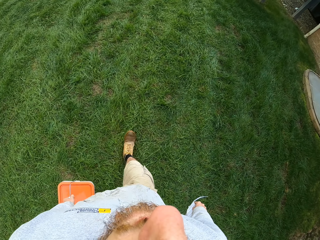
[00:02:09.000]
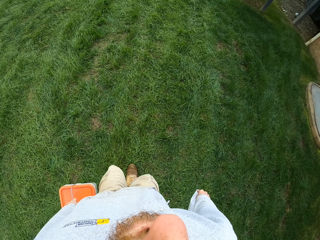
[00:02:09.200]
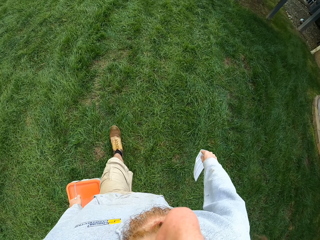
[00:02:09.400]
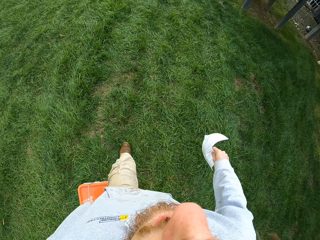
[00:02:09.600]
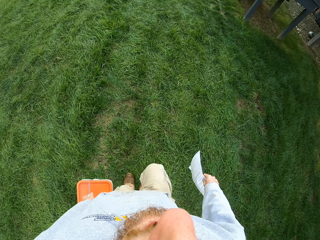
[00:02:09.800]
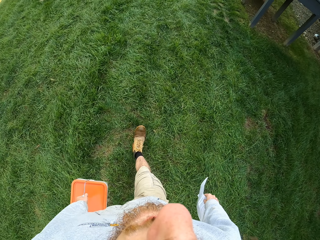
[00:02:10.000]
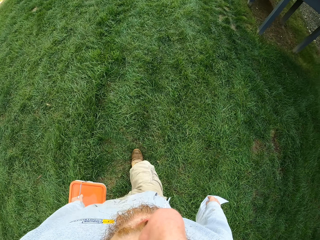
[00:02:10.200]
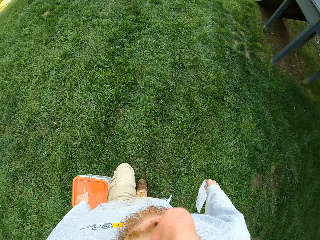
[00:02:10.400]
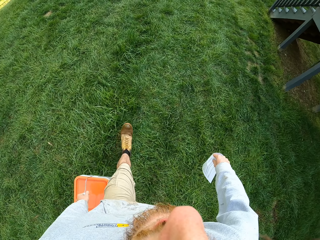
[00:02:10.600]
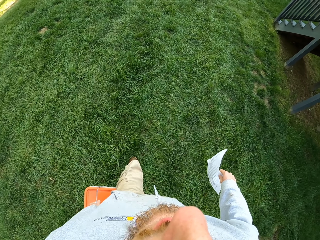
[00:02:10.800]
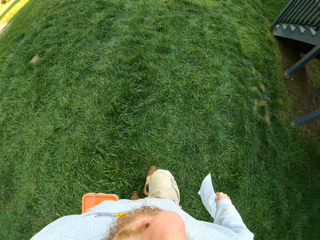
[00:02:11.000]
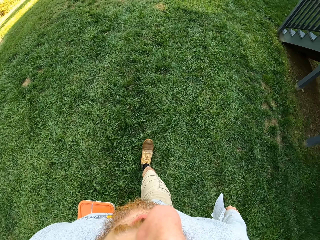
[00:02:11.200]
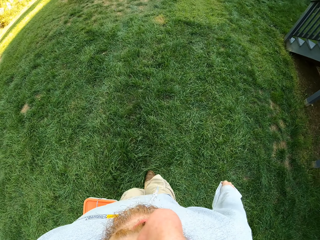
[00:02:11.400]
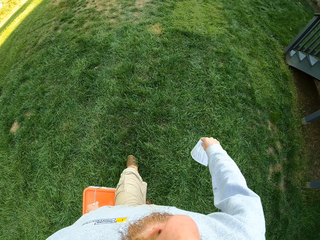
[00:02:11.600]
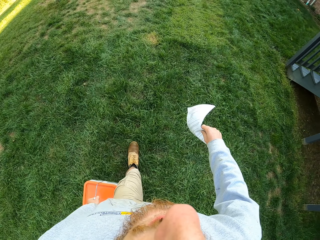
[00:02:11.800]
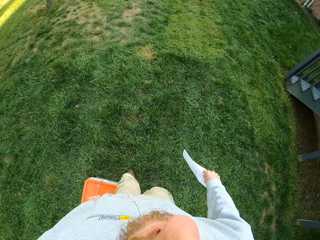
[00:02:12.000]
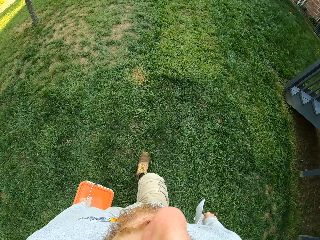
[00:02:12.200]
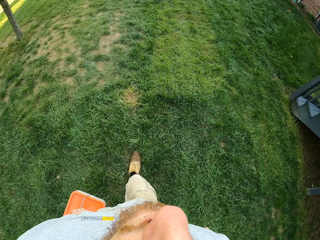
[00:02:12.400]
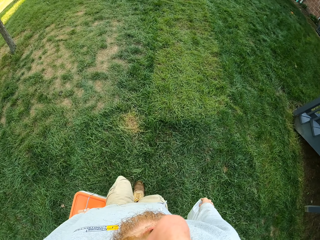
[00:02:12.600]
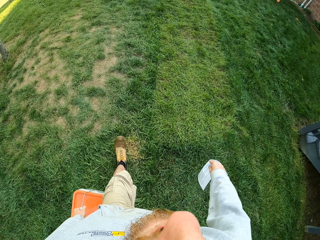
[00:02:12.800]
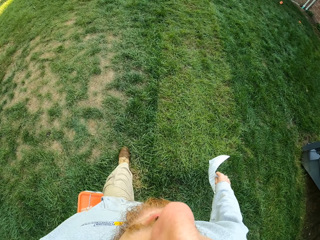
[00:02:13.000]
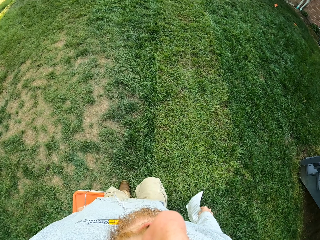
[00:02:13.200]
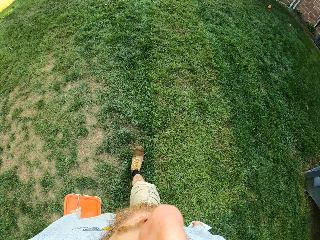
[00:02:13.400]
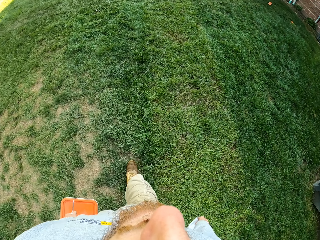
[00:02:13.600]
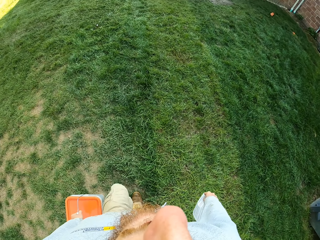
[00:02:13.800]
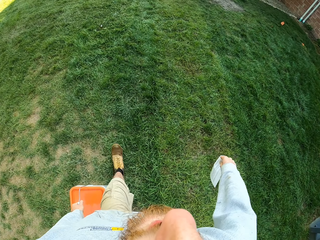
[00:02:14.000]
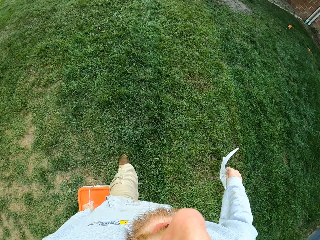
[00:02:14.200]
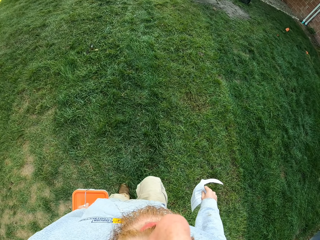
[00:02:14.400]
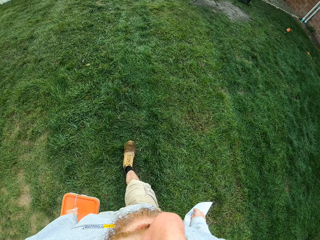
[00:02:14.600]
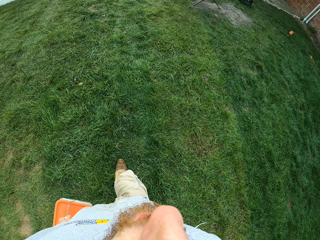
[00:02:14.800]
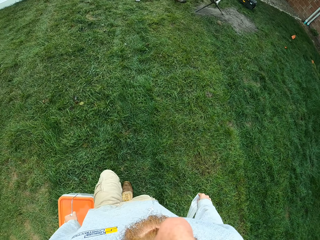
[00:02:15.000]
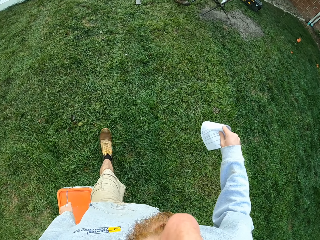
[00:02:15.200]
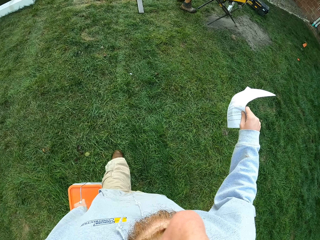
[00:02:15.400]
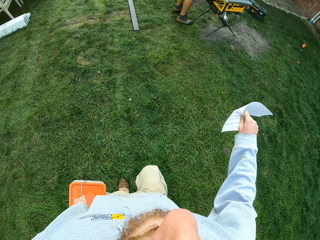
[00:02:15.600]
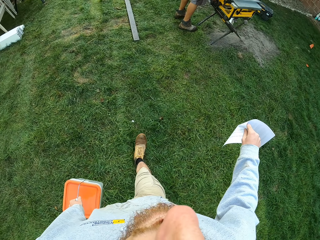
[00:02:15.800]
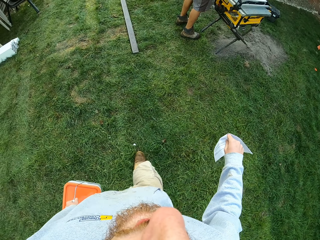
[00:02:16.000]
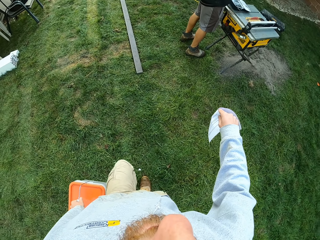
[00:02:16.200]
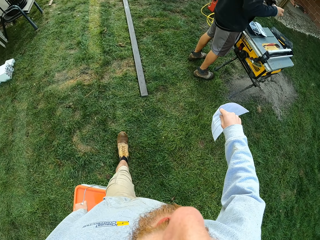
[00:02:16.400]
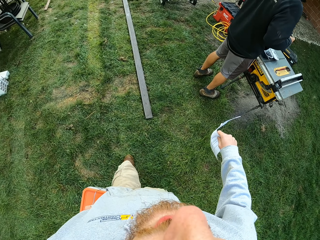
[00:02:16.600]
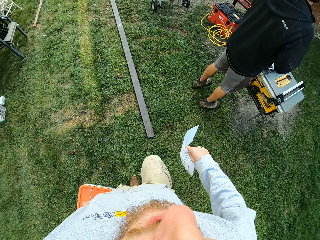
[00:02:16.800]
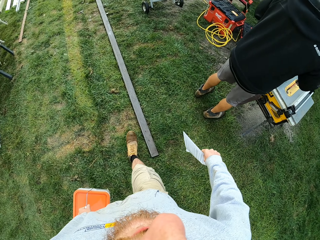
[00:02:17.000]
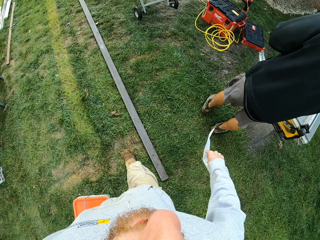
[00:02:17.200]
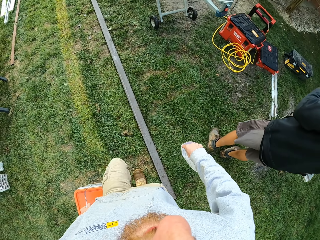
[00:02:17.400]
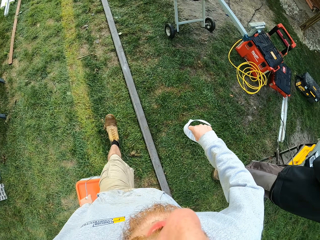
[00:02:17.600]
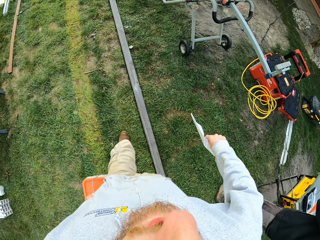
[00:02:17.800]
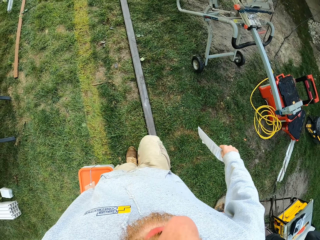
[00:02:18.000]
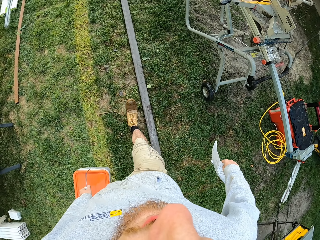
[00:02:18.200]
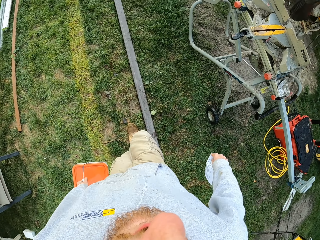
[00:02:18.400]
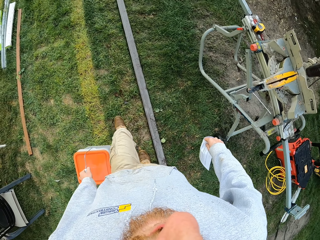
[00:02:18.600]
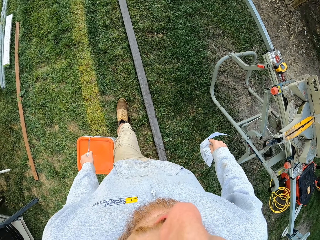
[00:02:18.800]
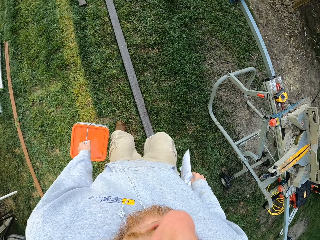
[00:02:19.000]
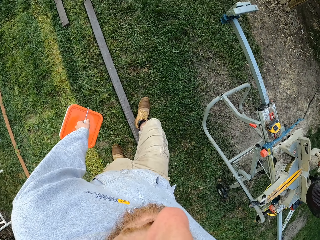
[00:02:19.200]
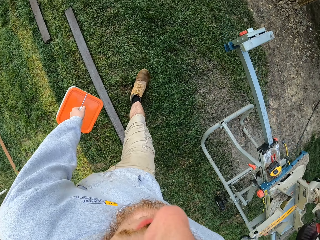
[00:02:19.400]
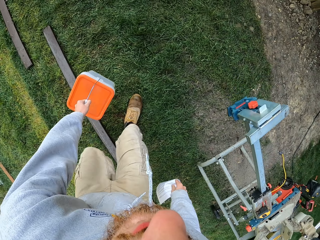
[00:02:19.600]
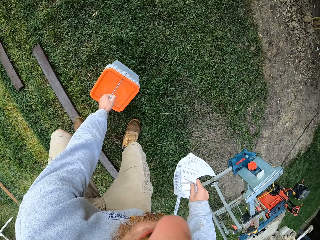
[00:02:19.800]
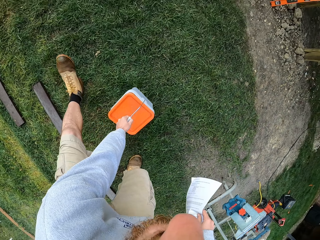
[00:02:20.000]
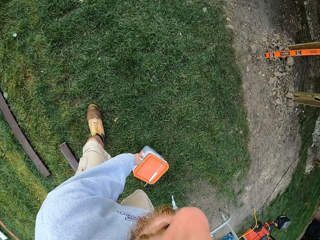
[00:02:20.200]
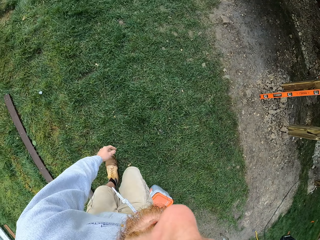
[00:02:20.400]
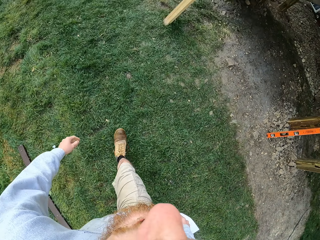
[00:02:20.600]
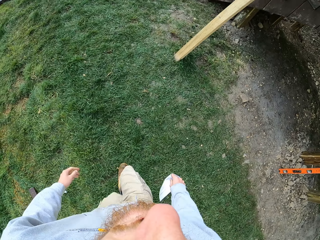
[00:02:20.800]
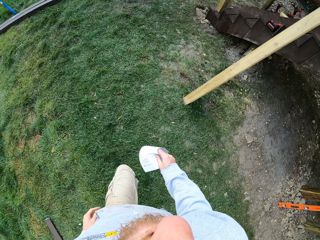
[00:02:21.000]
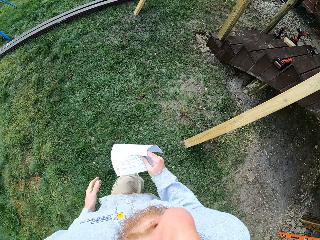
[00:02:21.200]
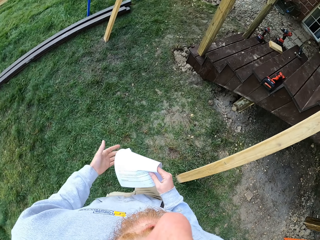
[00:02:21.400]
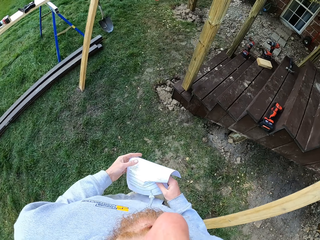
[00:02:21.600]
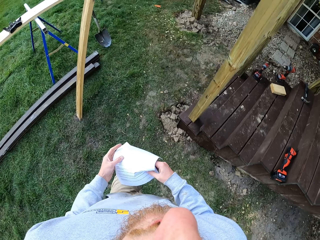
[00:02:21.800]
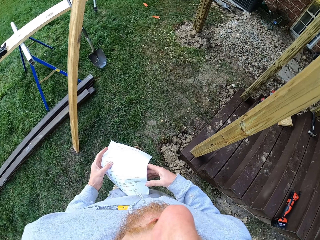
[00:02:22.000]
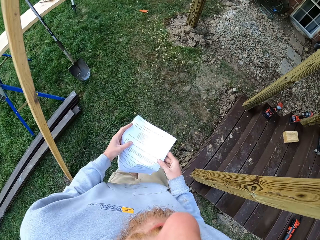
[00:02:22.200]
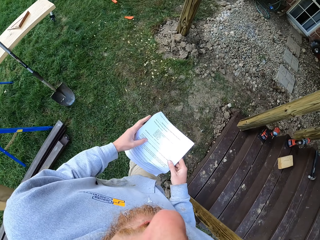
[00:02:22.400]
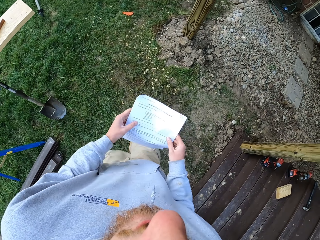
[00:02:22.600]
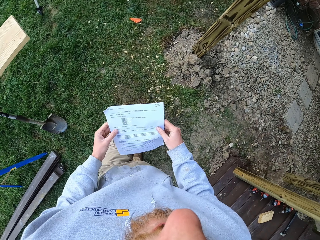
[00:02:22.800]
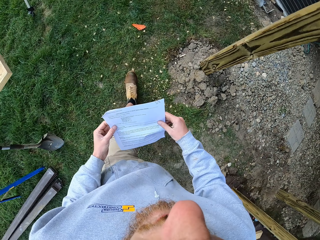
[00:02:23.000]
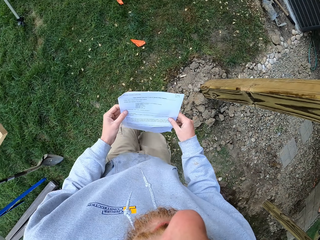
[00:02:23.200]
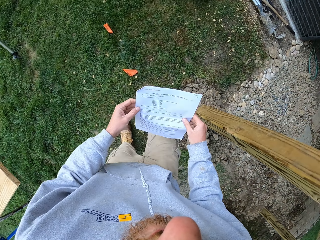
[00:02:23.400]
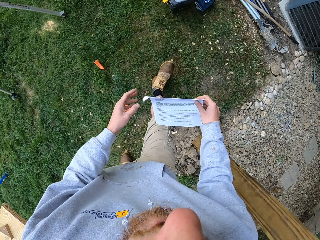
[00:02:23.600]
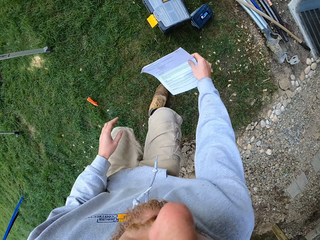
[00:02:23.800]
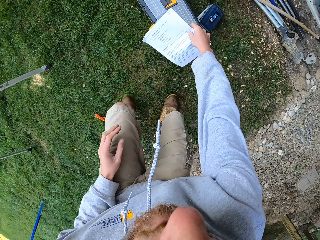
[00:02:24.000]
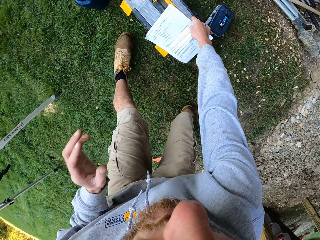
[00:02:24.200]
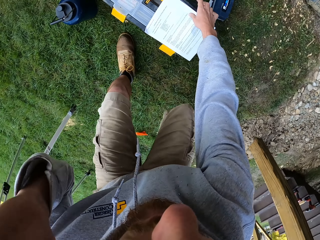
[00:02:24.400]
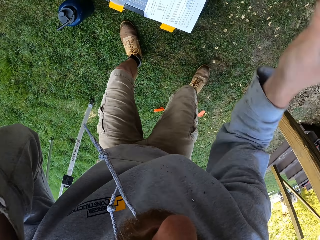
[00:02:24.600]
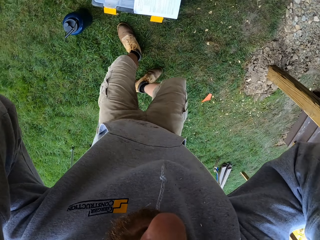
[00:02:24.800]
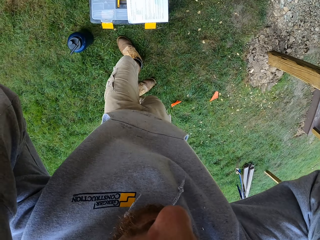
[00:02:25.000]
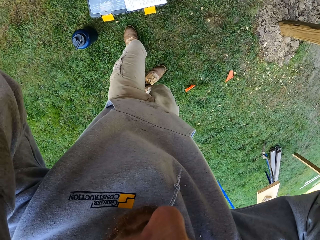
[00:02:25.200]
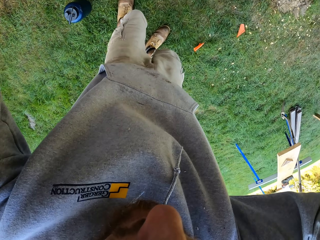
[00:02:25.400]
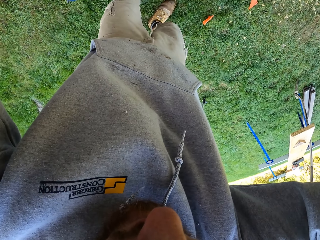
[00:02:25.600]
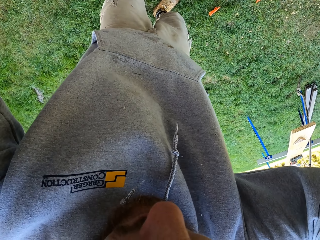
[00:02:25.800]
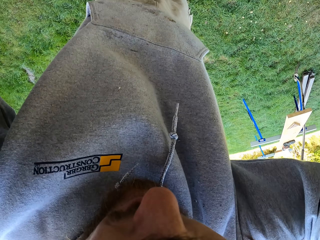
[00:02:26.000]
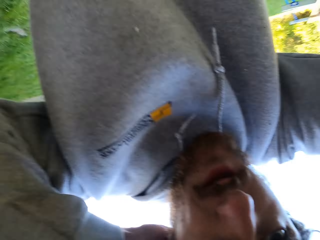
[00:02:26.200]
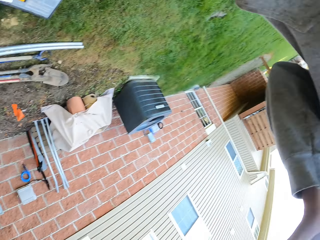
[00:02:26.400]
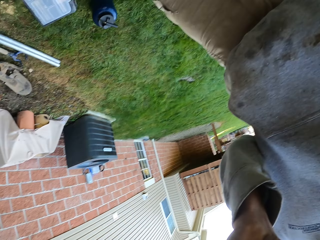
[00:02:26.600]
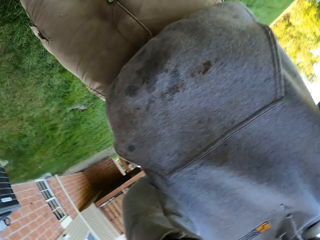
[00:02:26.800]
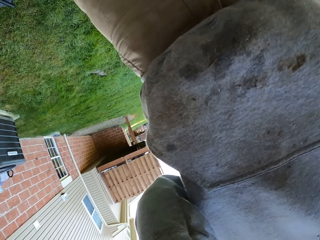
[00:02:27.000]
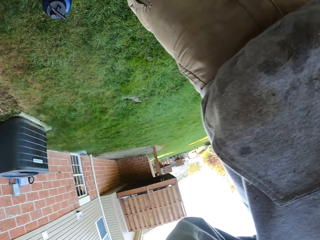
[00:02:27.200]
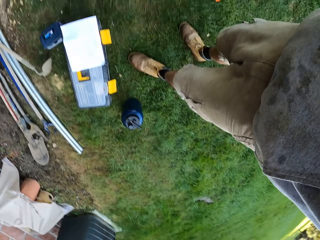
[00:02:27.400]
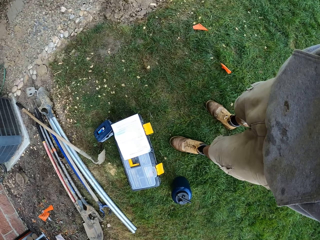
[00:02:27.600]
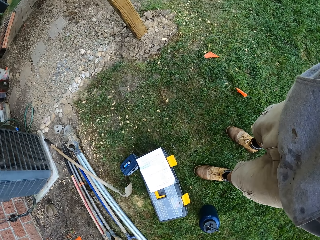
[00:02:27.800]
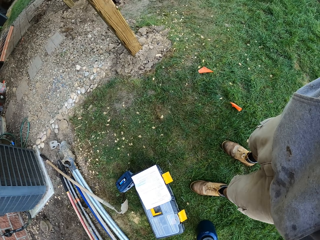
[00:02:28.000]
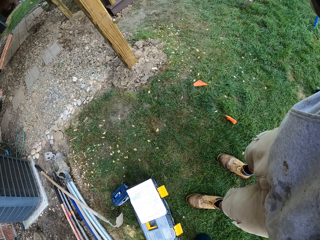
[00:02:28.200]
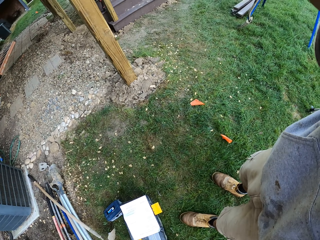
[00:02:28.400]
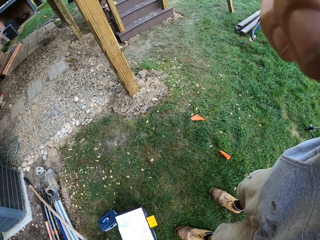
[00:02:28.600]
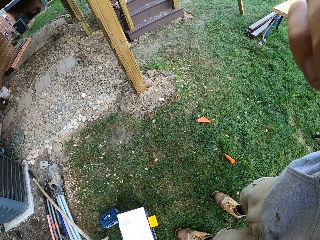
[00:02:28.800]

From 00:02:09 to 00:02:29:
A man stands in the field. The camera wearer puts the tin of iron nails down. They walk. They put a piece of paper down. They adjust the camera. They look around.
